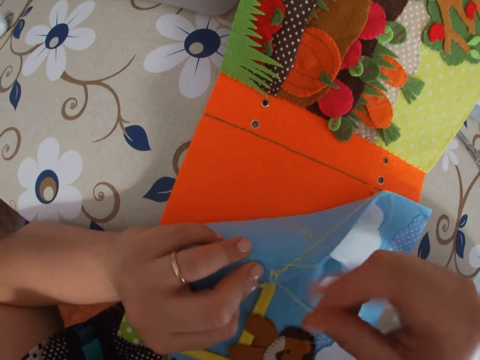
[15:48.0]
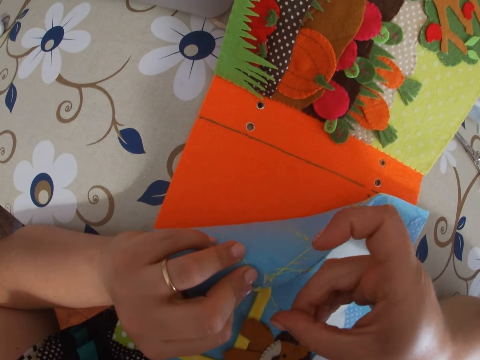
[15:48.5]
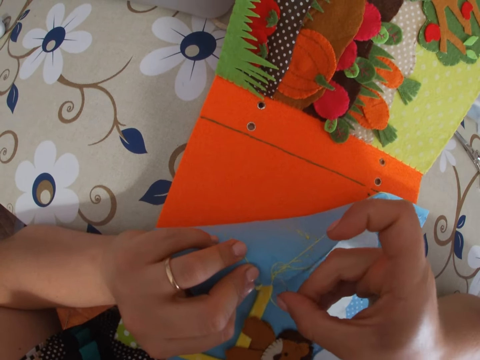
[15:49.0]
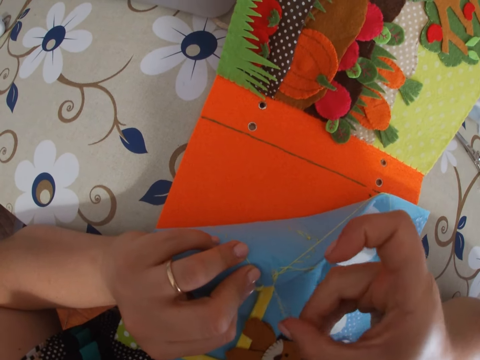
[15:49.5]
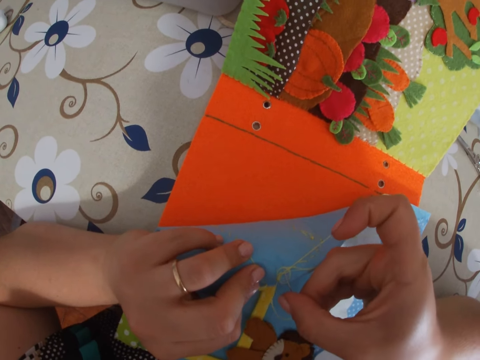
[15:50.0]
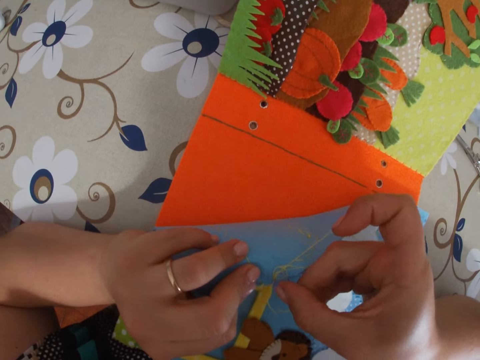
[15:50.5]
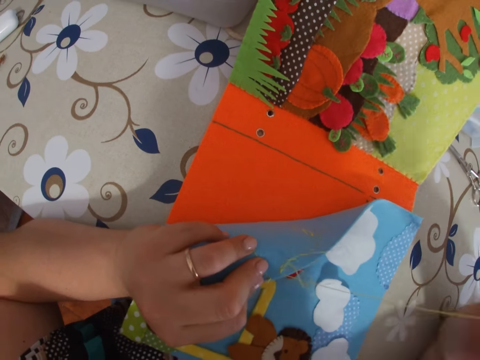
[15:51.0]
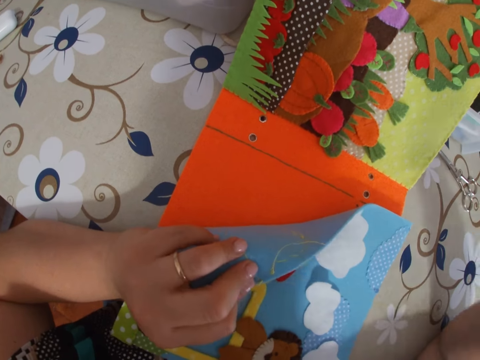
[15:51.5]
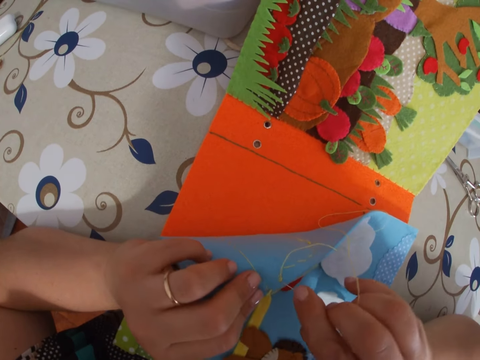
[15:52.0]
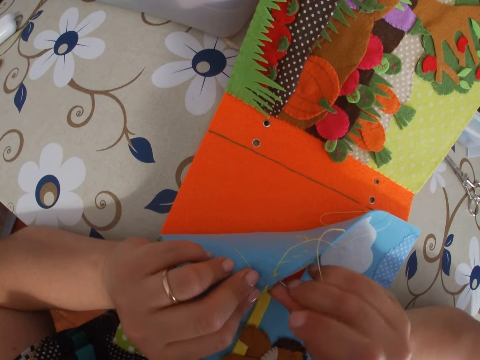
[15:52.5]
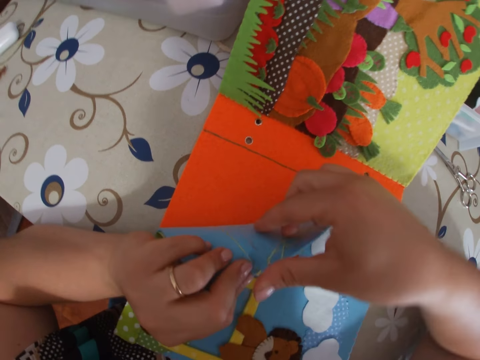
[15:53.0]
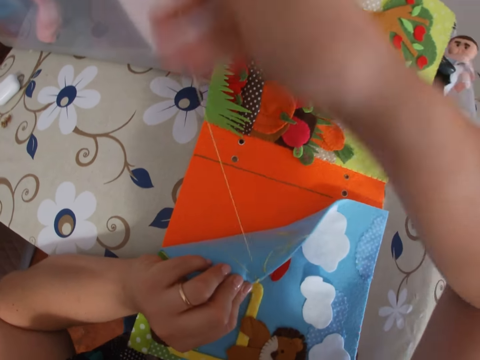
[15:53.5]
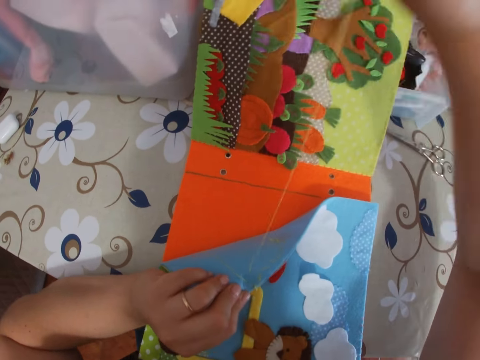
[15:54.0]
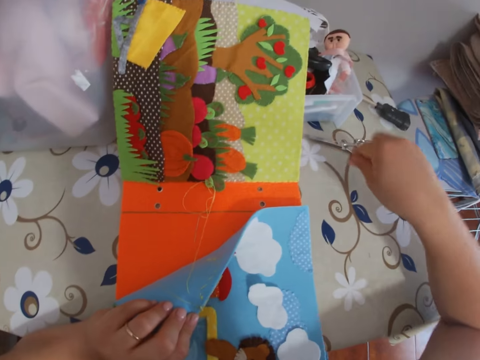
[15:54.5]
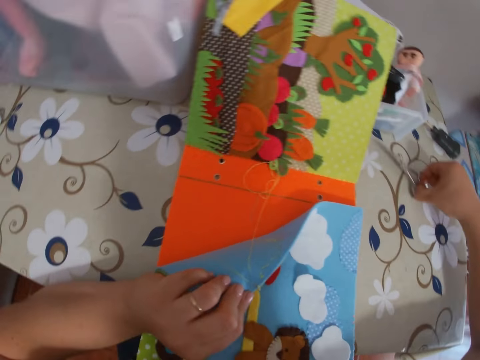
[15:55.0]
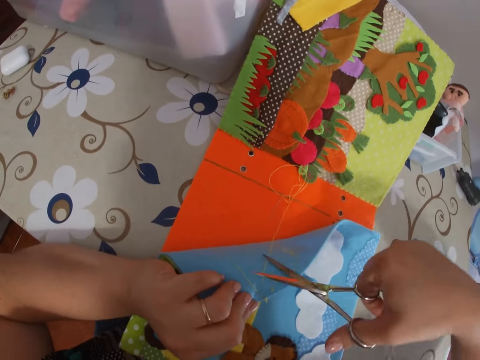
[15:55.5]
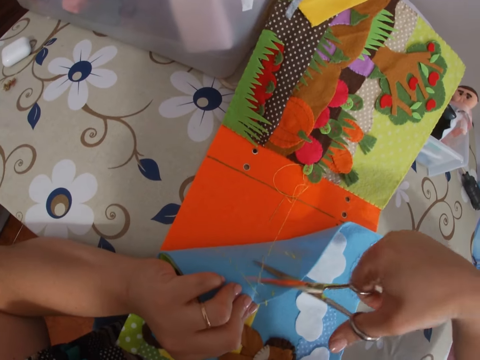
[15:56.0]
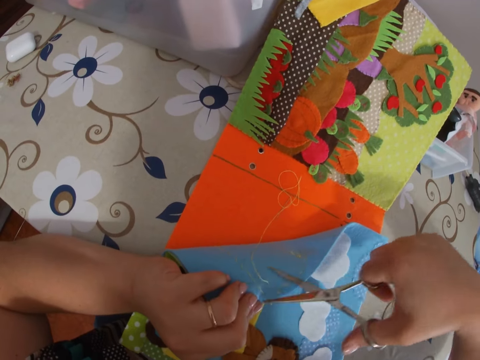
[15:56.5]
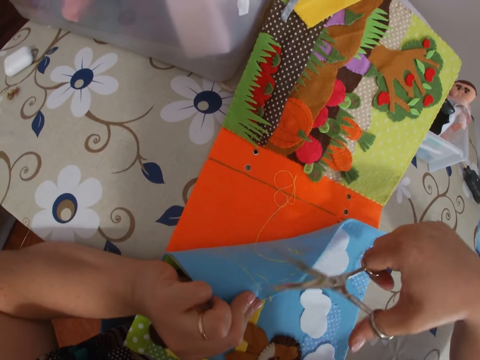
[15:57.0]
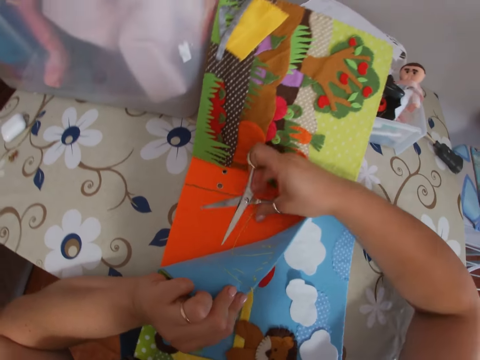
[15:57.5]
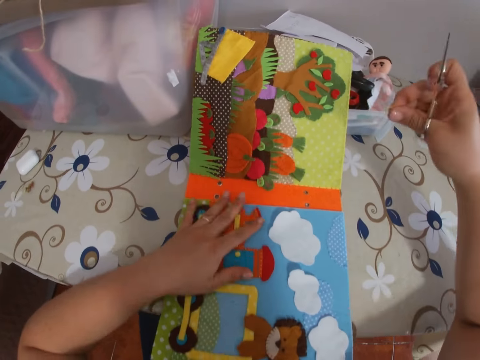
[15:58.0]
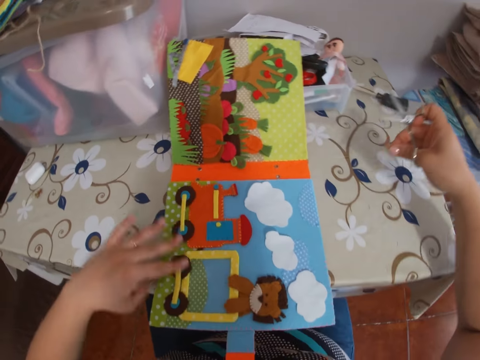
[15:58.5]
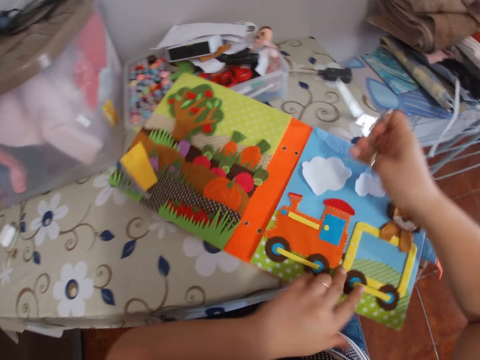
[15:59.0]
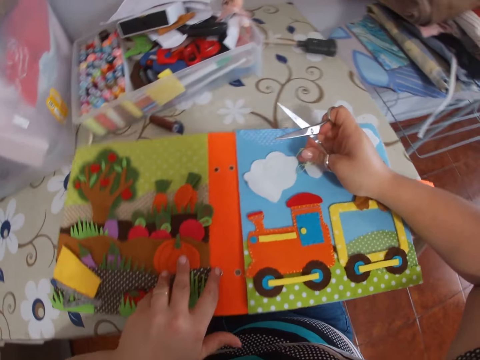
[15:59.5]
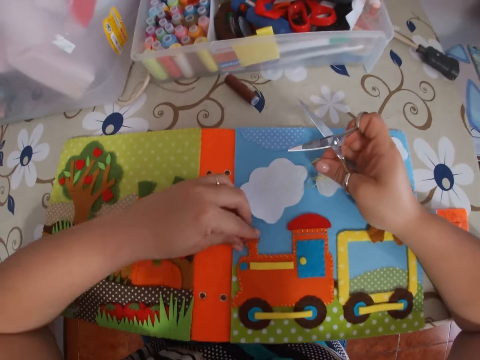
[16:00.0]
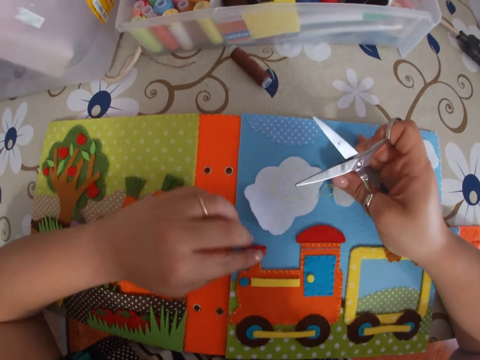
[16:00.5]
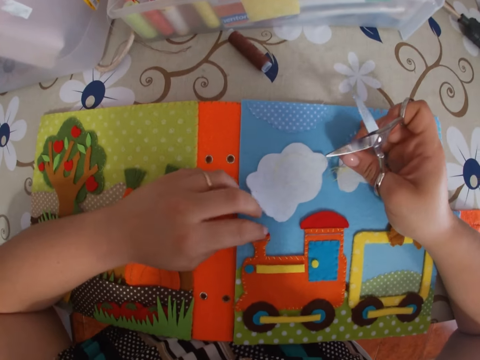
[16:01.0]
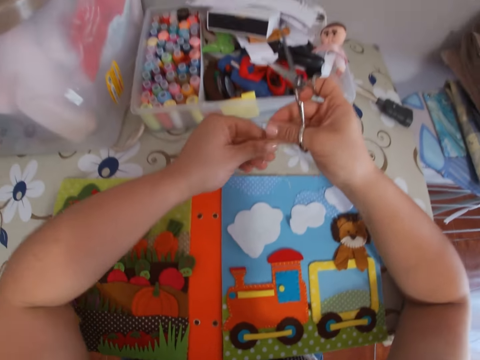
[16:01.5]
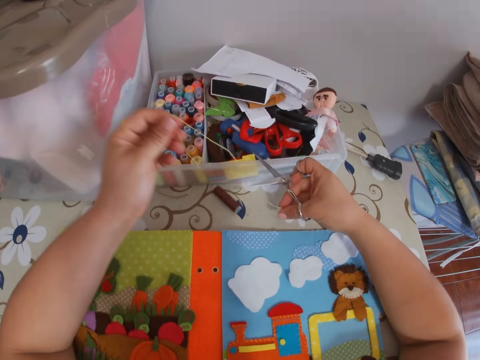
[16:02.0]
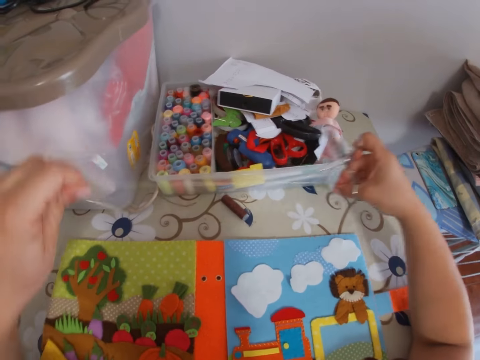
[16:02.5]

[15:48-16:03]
The camera wearer pulls the needle with thread through the paper with her right hand. She passes the needle under a thread and adjusts the thread. She sticks the needle with thread through the paper. She pulls the needle with thread through the paper with her right hand. She drops the needle with thread on the paper book. She picks up a pair of scissors with her right hand. She cuts the thread with the scissors. She picks up the needle with cut thread. She lets go of the paper. She moves the cardboard on the table with her left hand. She turns the paper book. She adjusts the paper clip art. She takes out the thread.

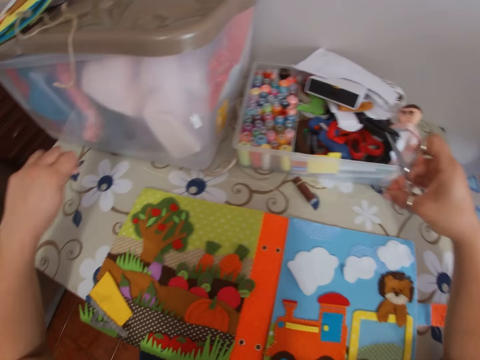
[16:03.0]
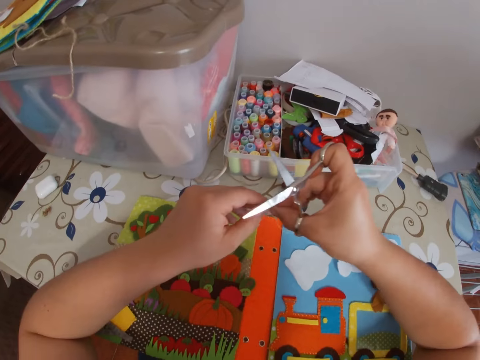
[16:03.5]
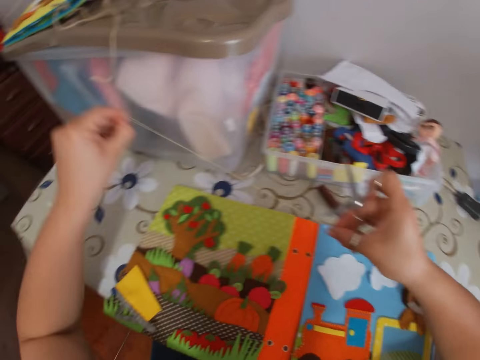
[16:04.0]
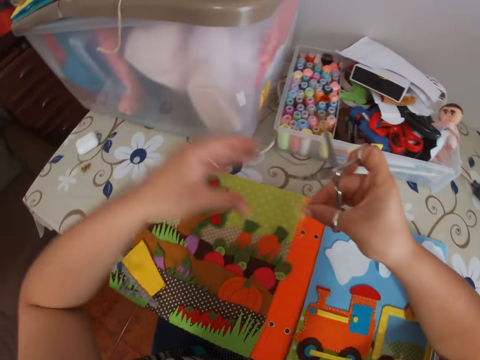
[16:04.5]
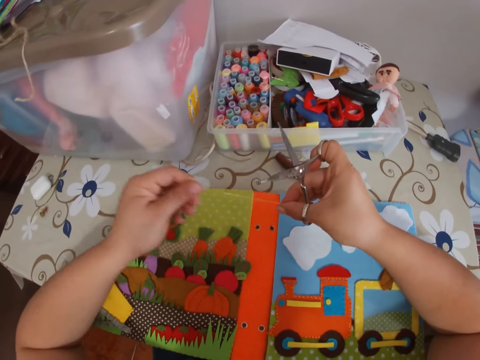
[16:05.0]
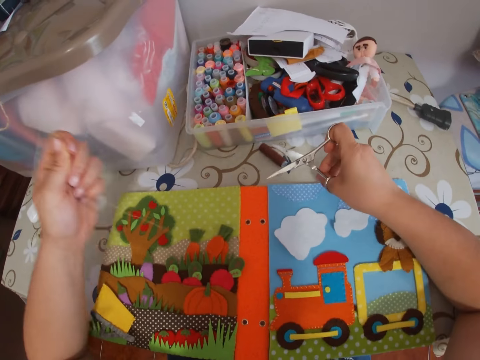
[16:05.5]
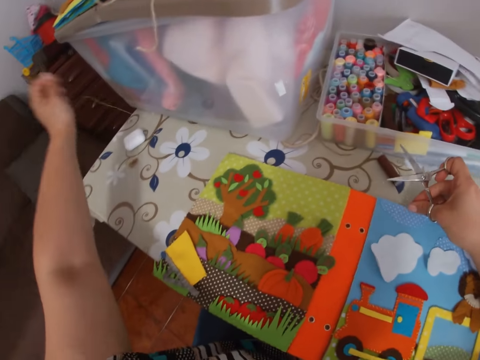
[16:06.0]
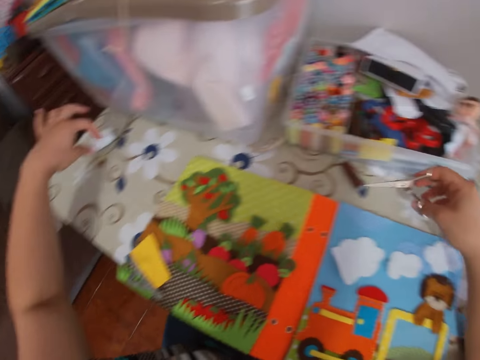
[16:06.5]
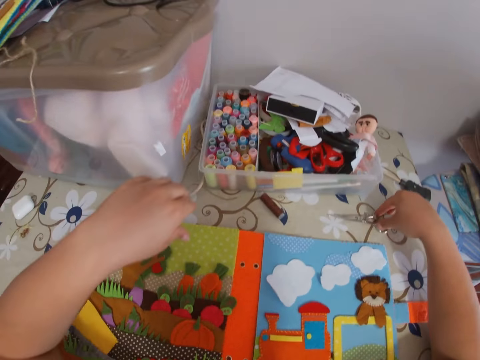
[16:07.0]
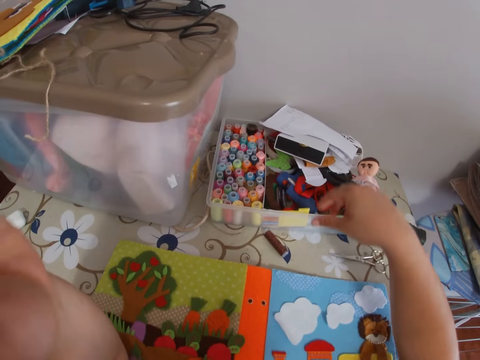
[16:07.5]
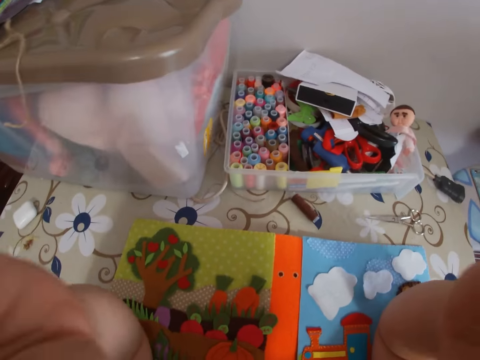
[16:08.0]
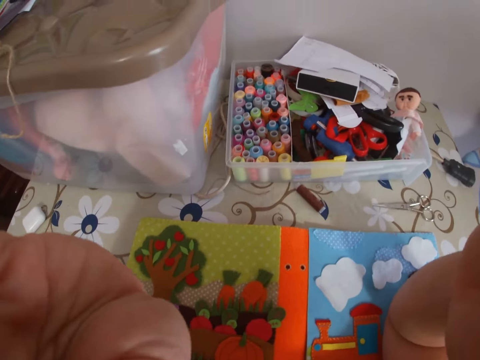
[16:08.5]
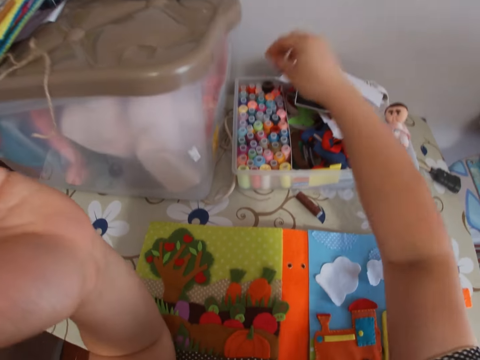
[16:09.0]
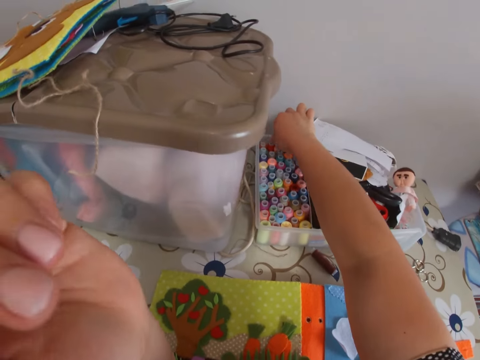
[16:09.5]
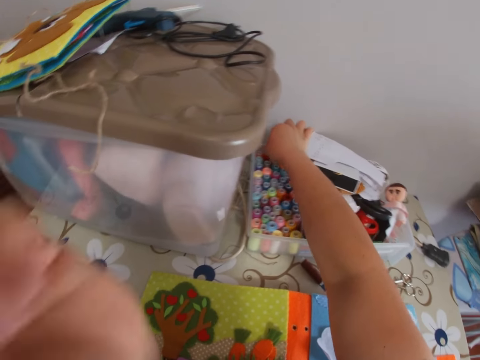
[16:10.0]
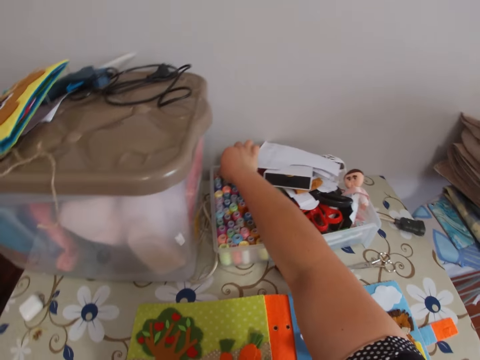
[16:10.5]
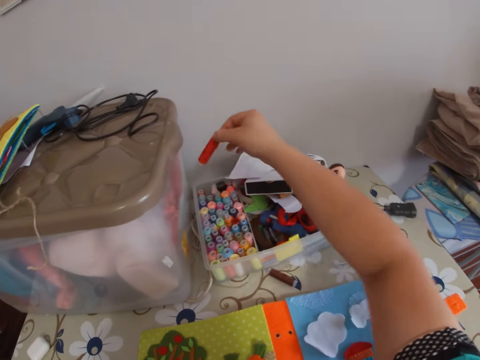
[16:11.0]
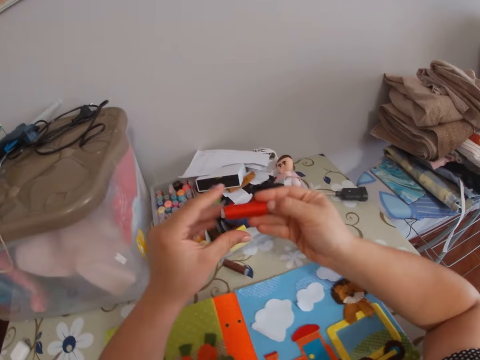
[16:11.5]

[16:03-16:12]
The camera wearer drops the thread on the table. She takes out the thread. She drops the thread on the table. She takes out the thread. She drops the thread on the table. She places the scissors on the table. She adjusts the camera. She picks up a roll of thread in the rack on the table with her right hand.

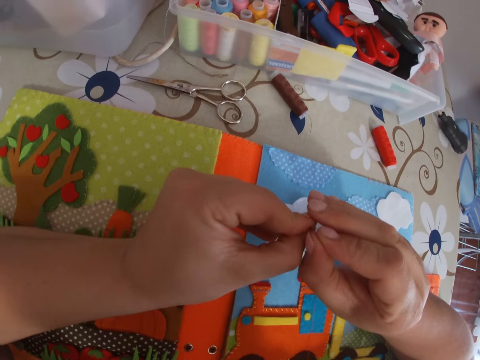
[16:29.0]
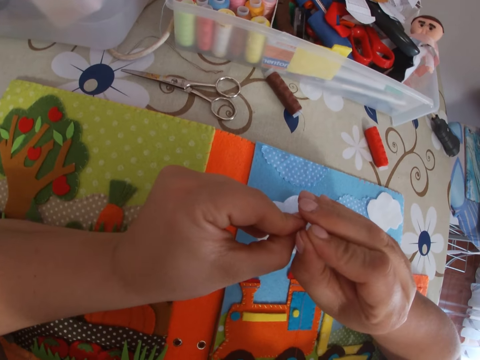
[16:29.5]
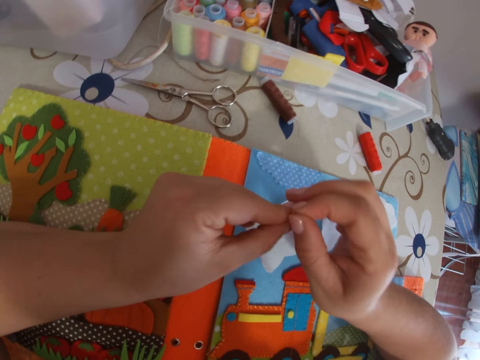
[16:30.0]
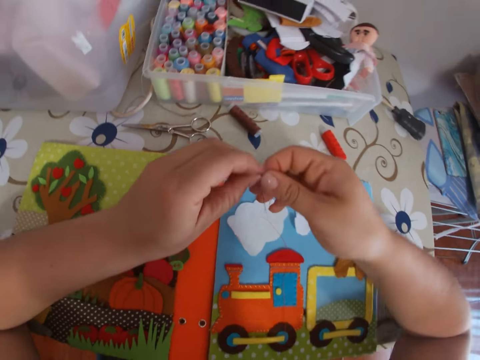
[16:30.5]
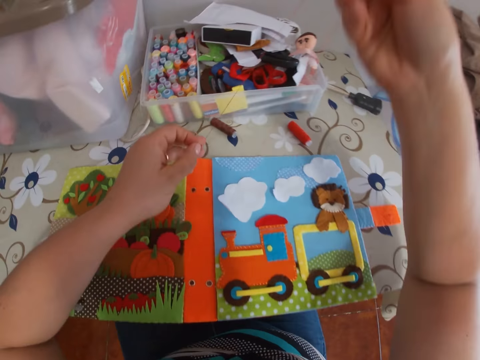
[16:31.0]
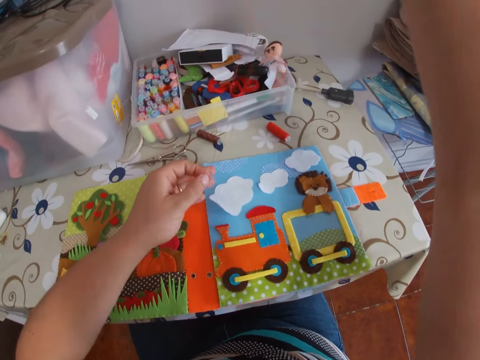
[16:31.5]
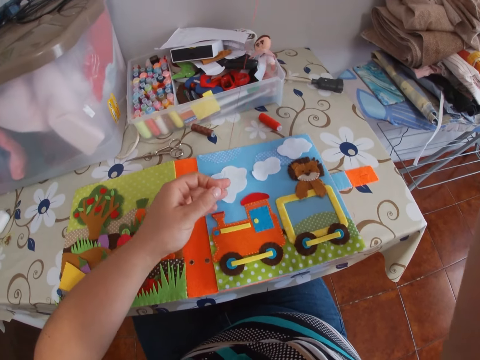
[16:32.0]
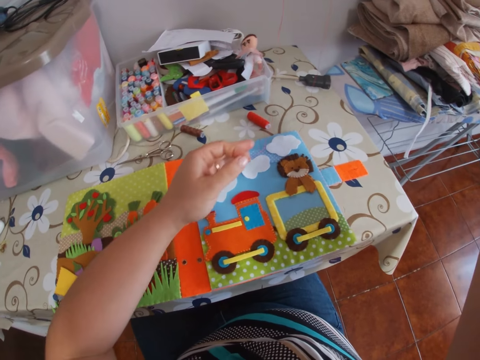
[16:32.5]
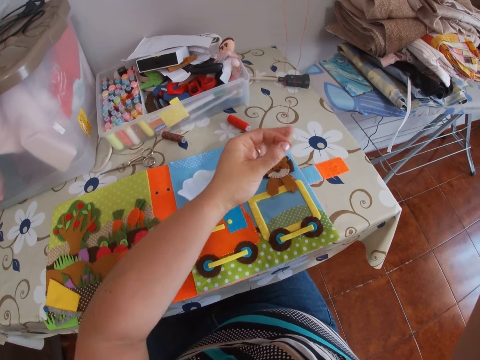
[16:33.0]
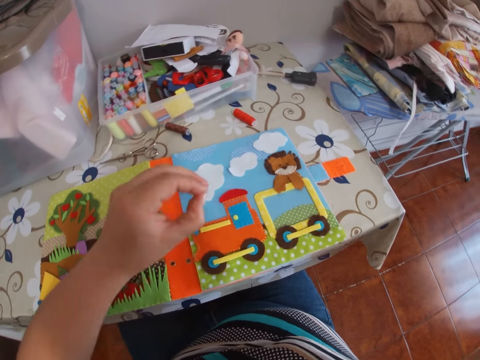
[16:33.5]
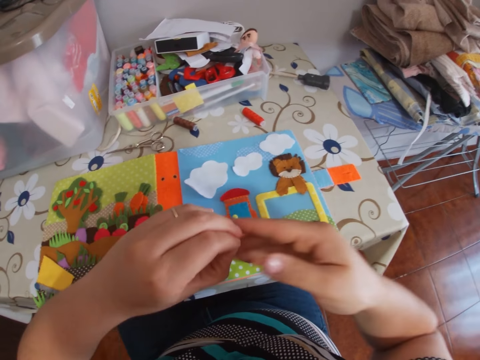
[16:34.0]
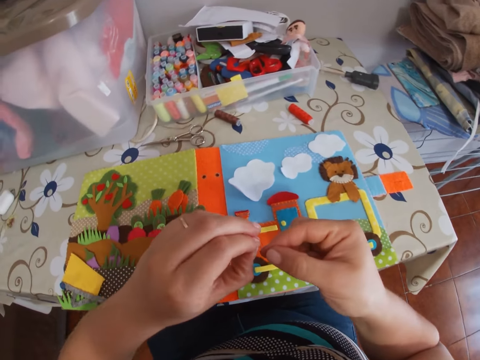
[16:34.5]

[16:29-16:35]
The camera wearer adjusts the thread. She pulls the thread with her left hand.
